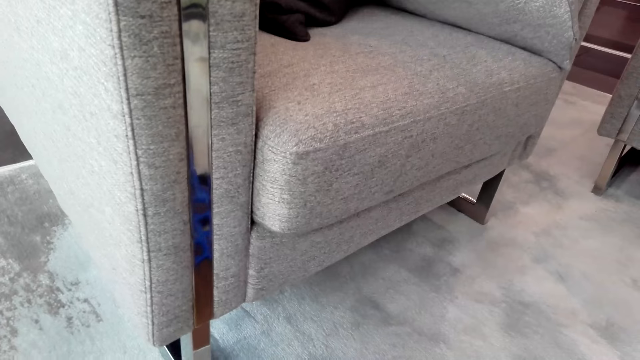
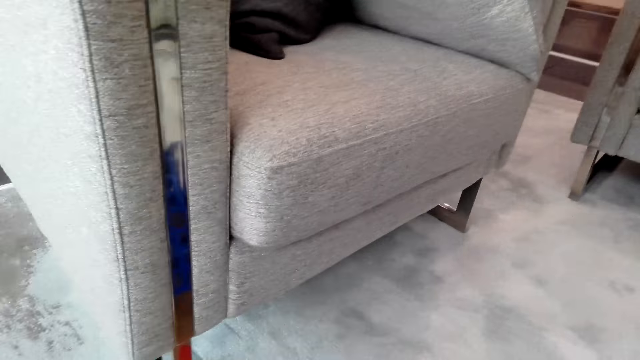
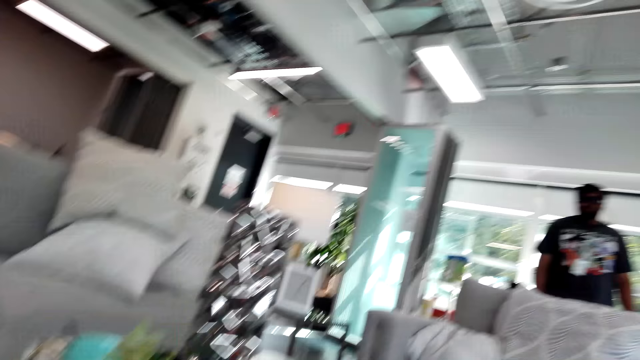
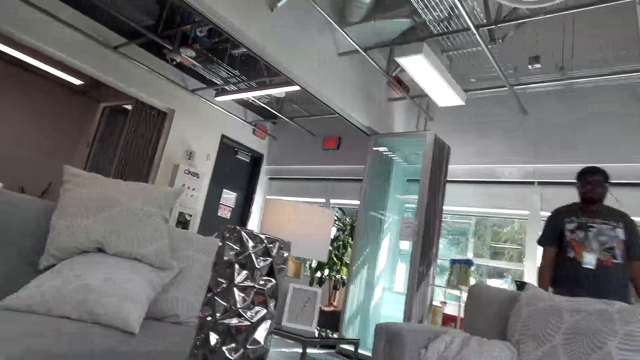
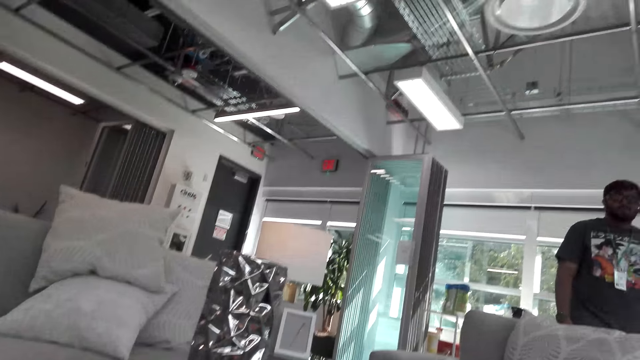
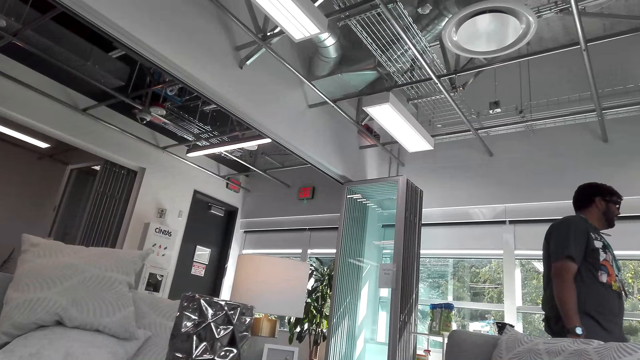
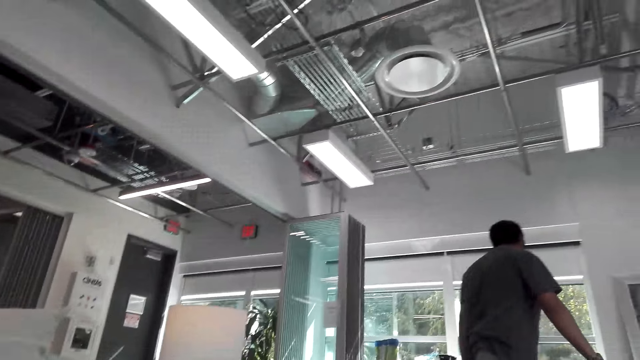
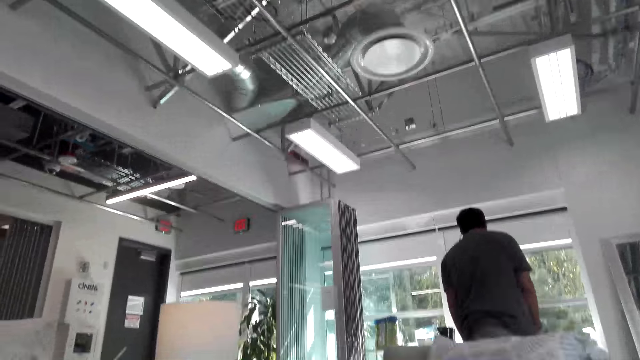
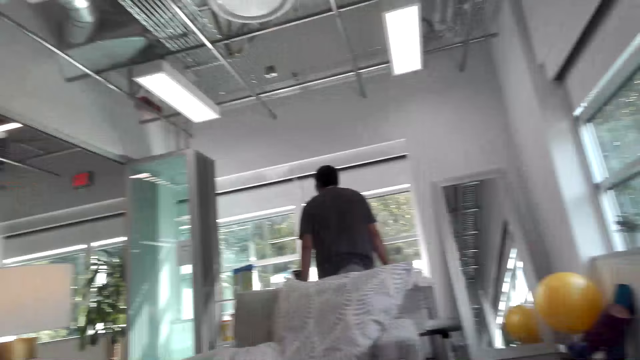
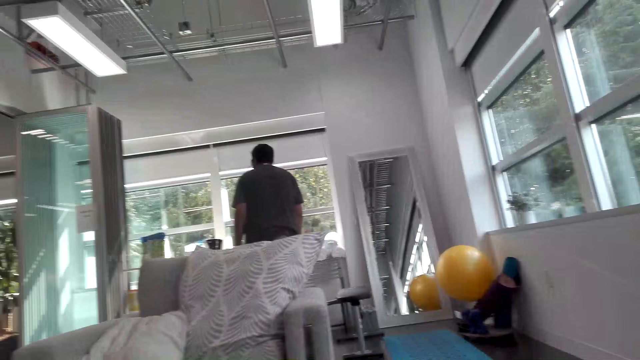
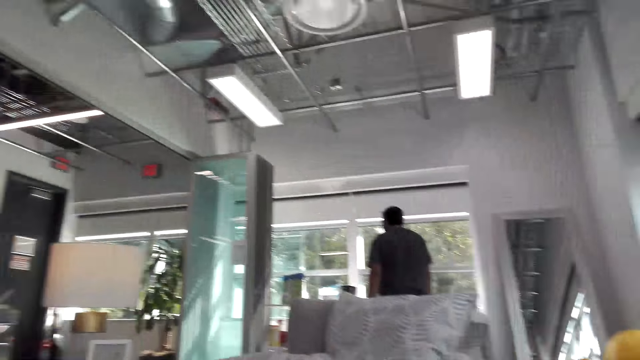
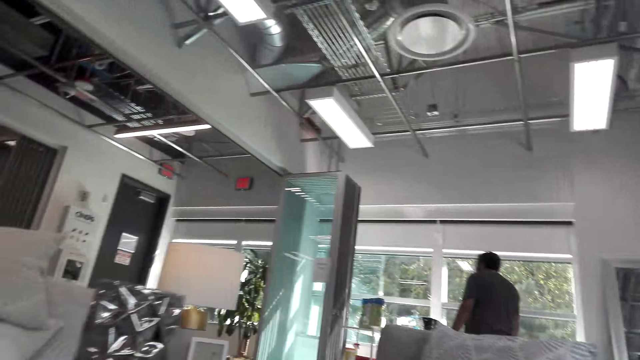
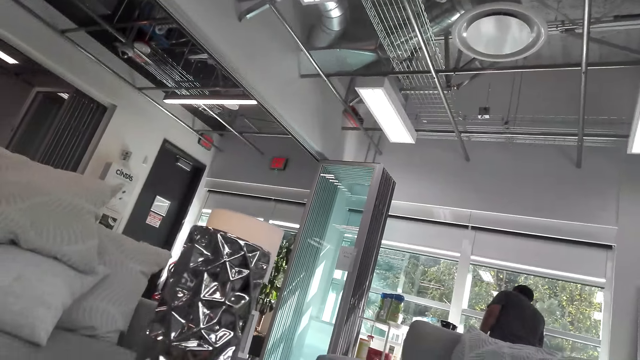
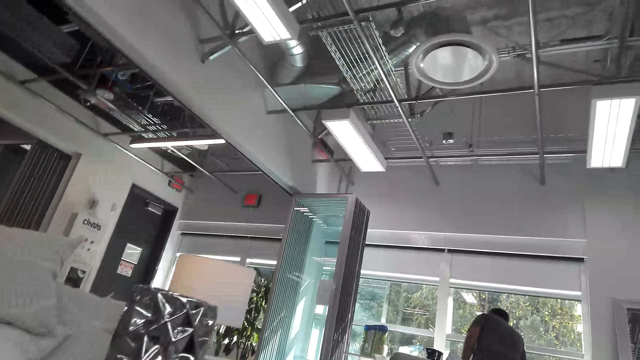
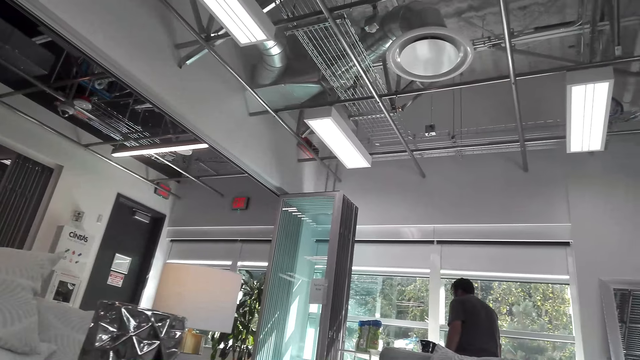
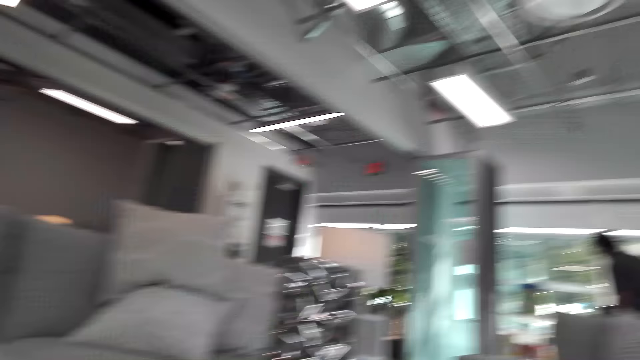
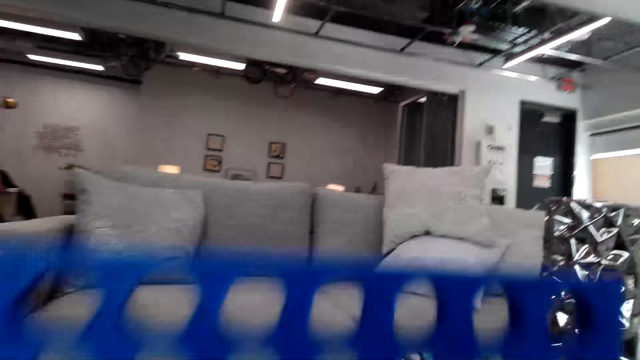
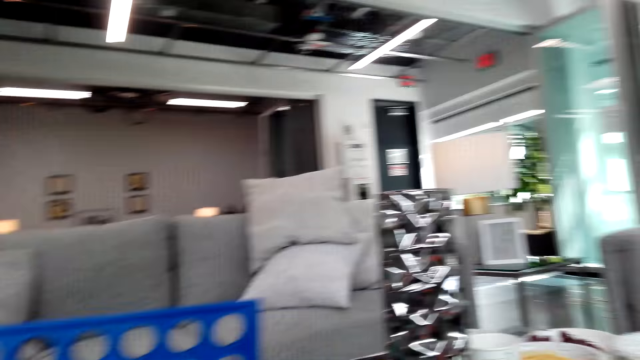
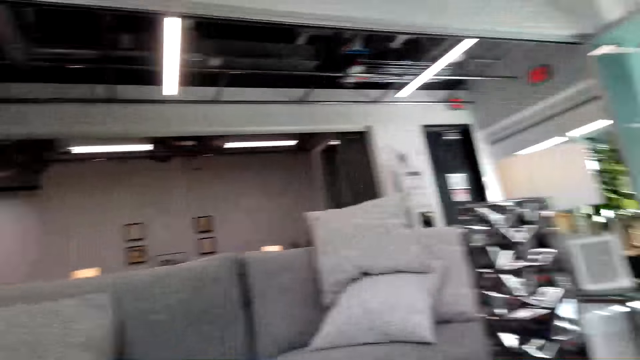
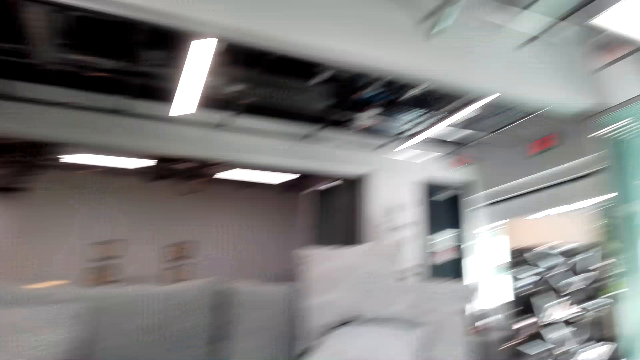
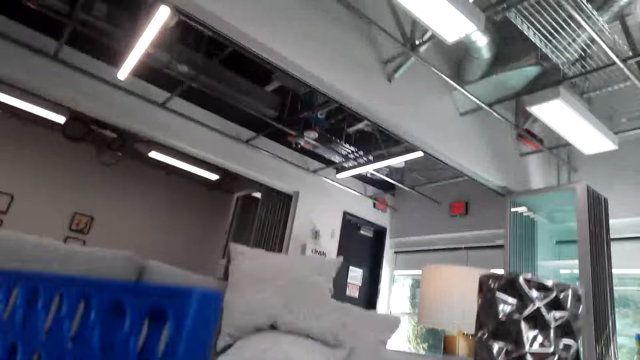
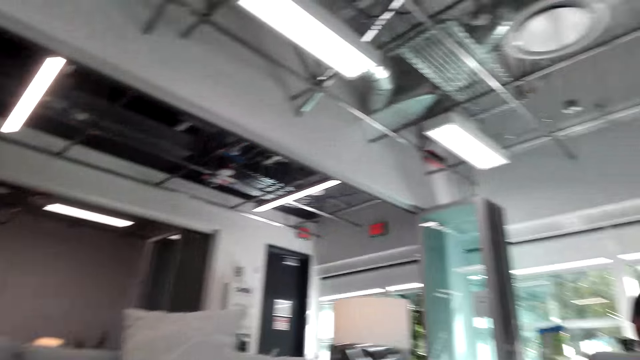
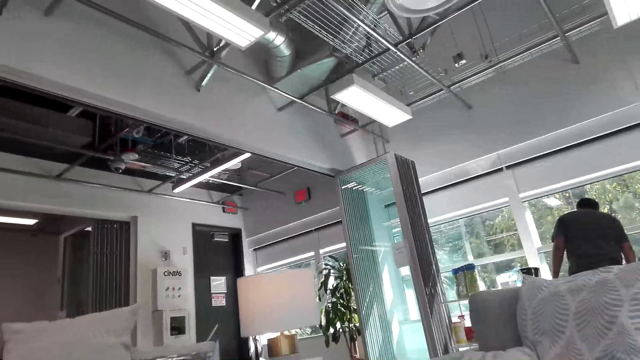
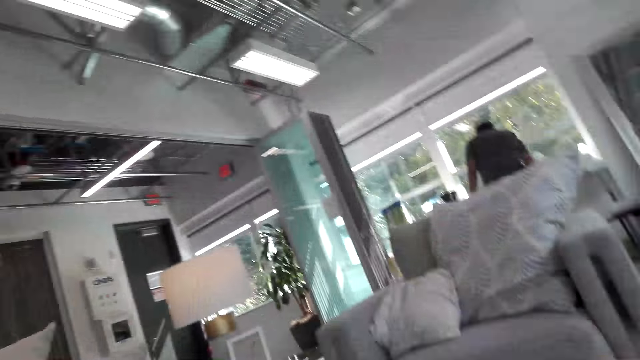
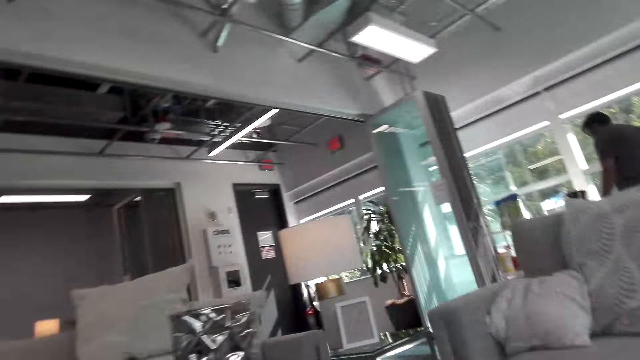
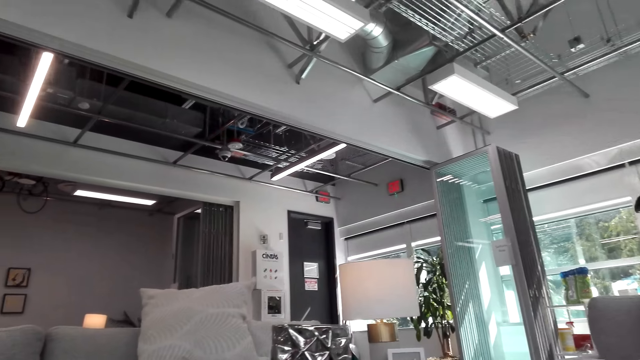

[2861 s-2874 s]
A man walks around the room. The man walks towards a coffee maker. The camera wearer holds a board game board.

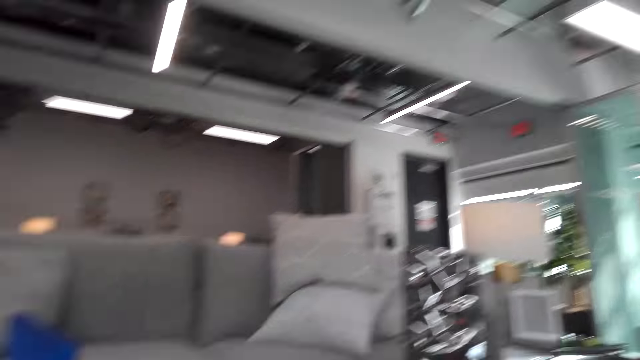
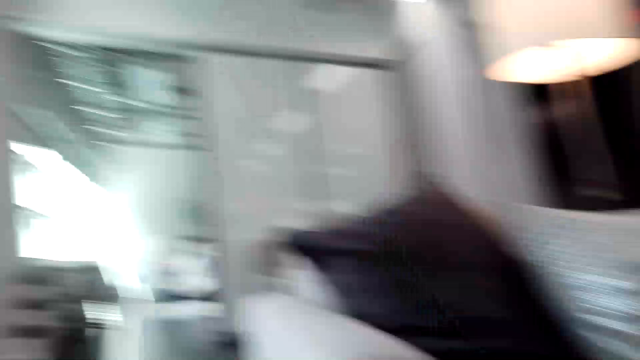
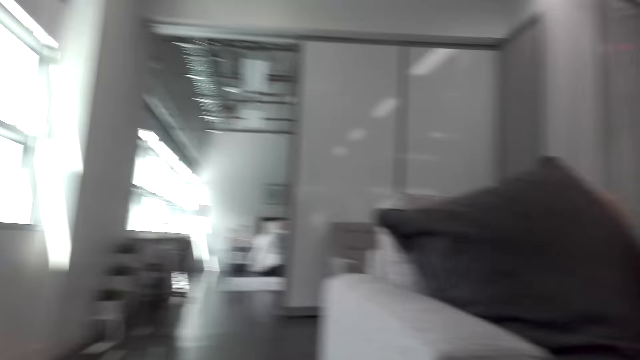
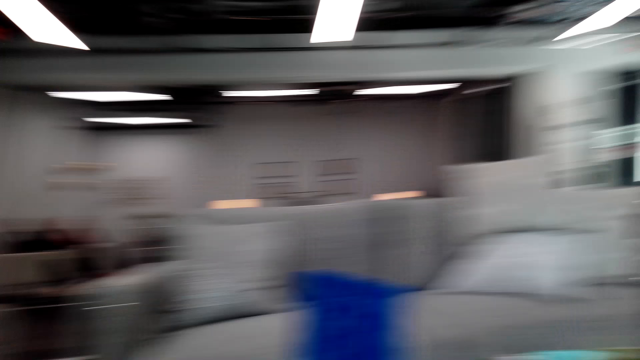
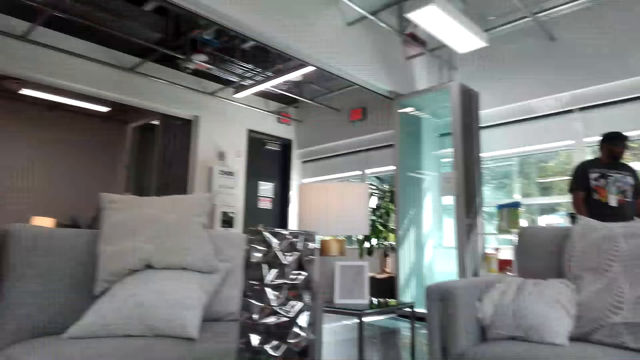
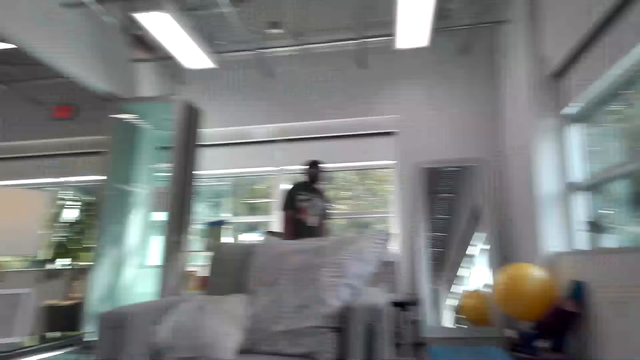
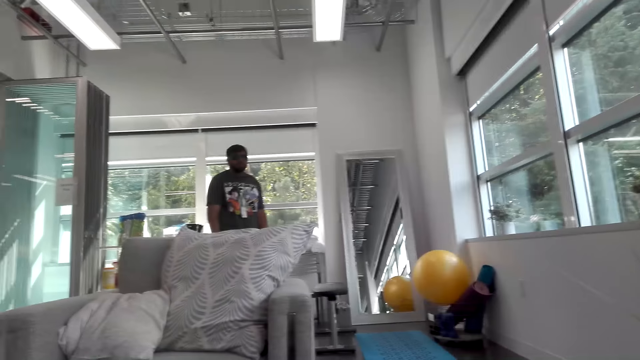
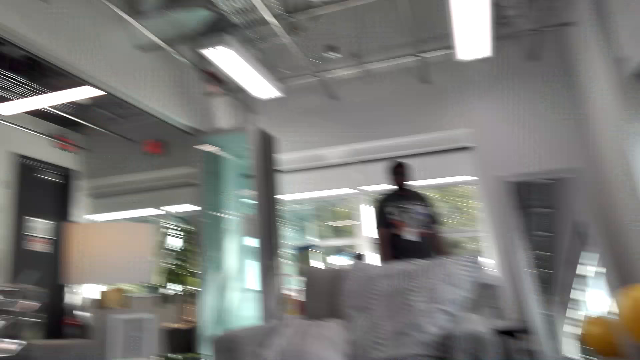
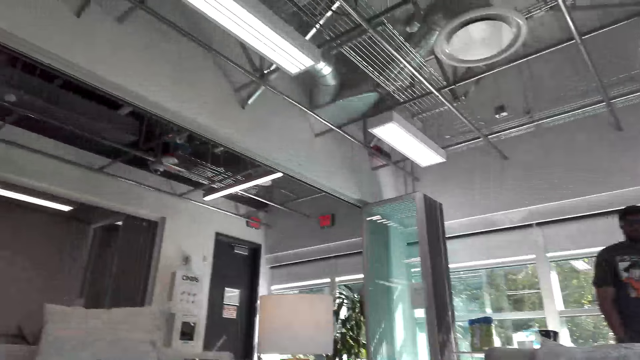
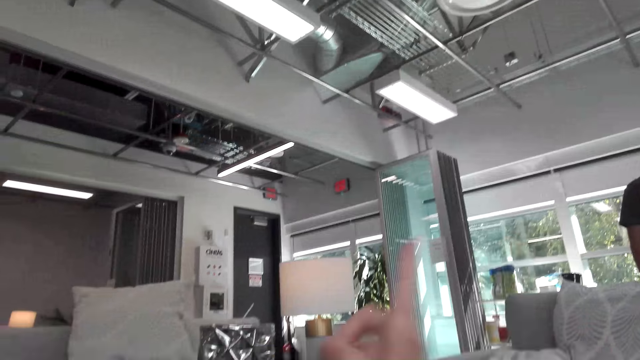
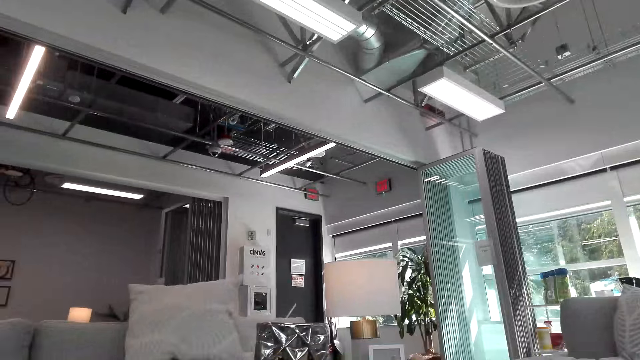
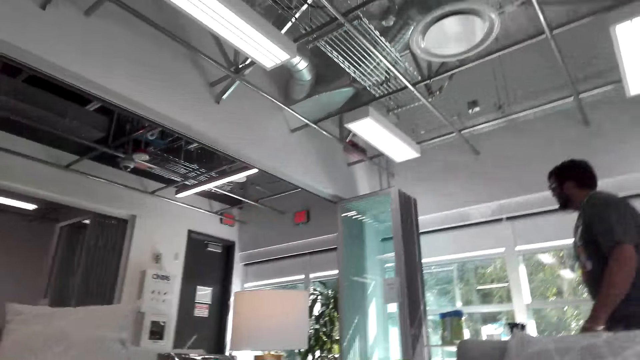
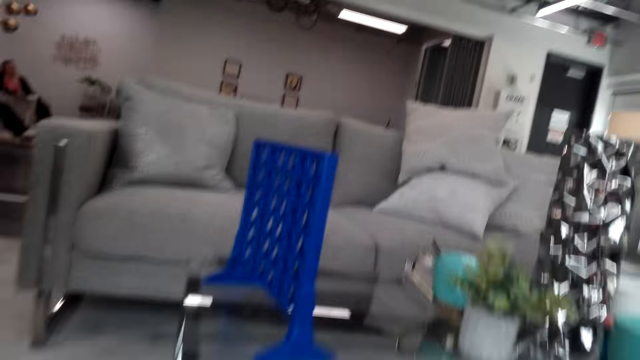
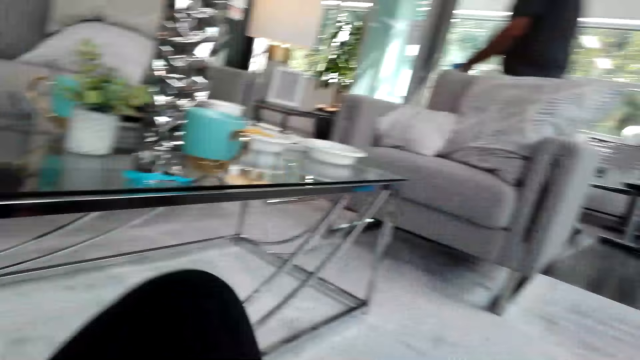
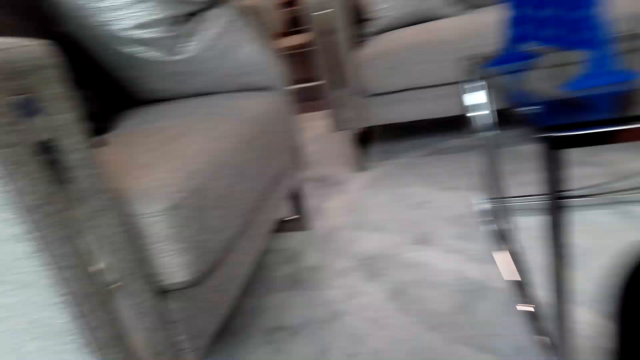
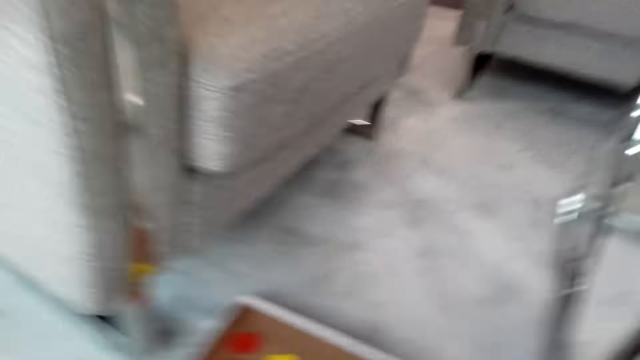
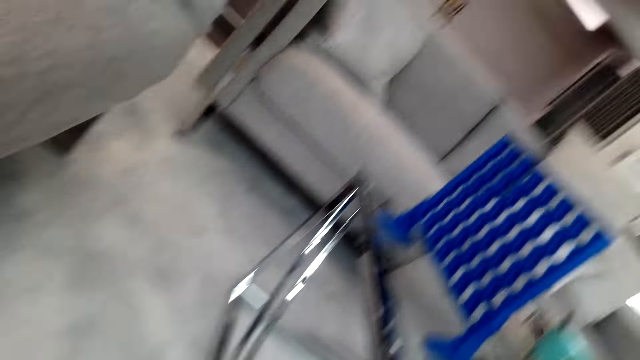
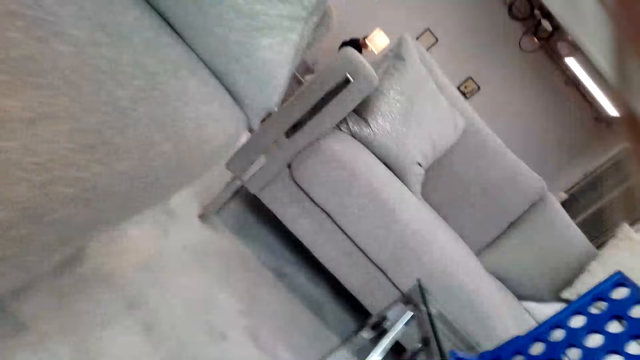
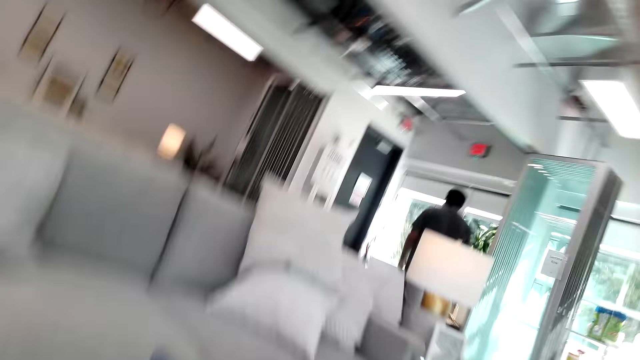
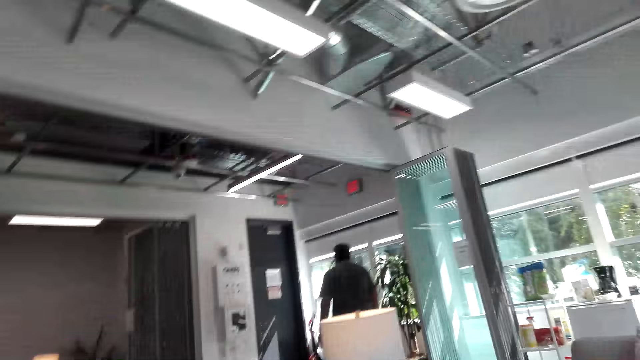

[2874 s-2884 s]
A man walks around the room.
